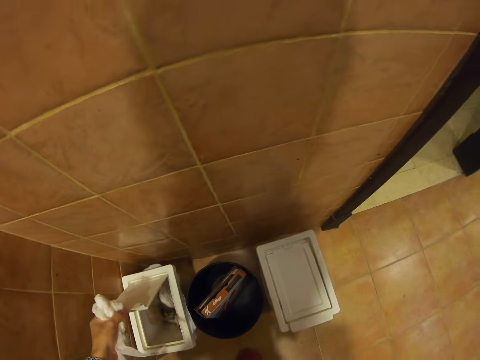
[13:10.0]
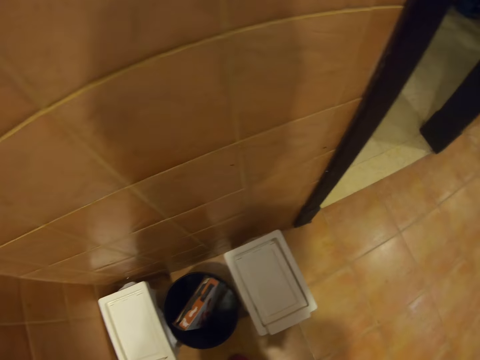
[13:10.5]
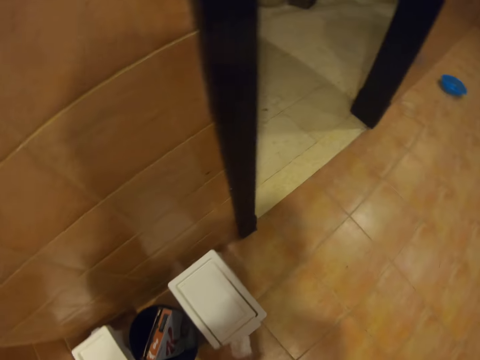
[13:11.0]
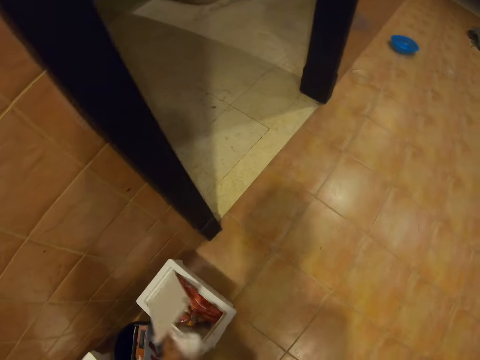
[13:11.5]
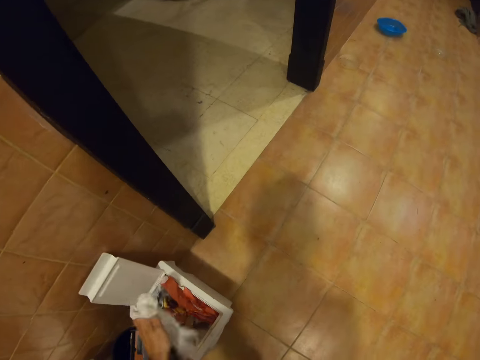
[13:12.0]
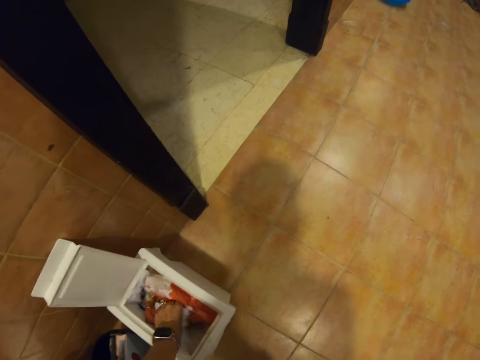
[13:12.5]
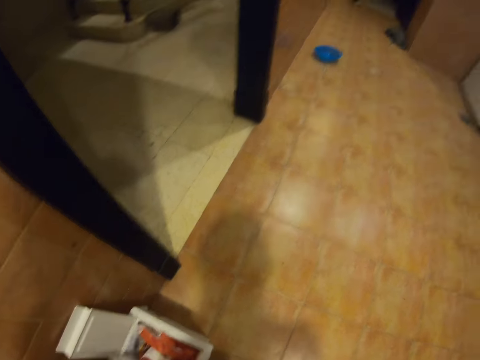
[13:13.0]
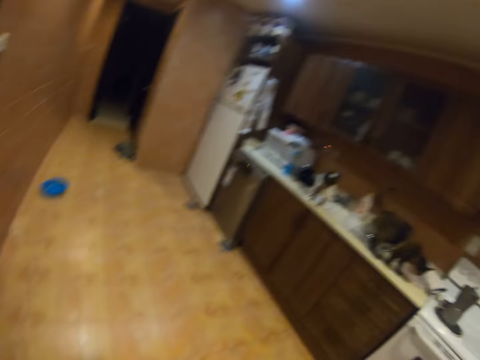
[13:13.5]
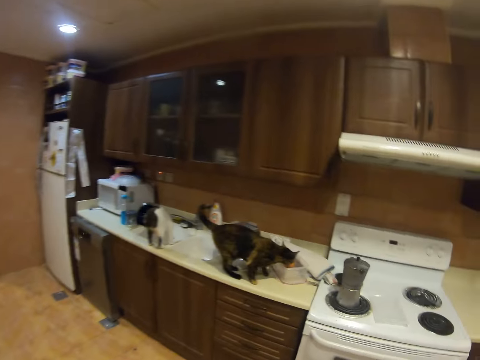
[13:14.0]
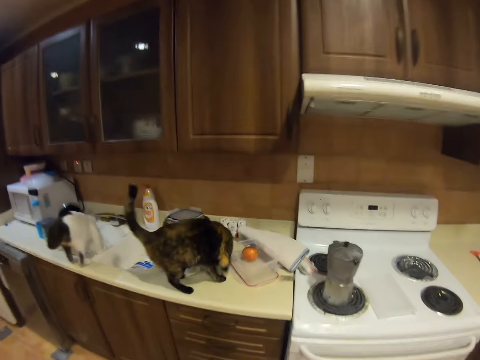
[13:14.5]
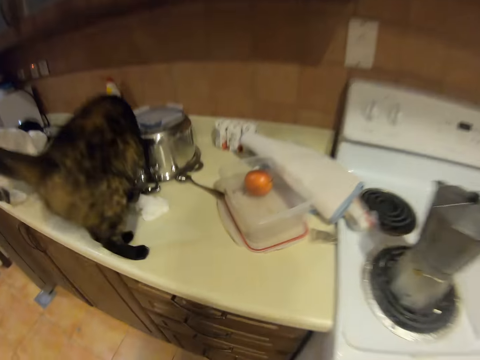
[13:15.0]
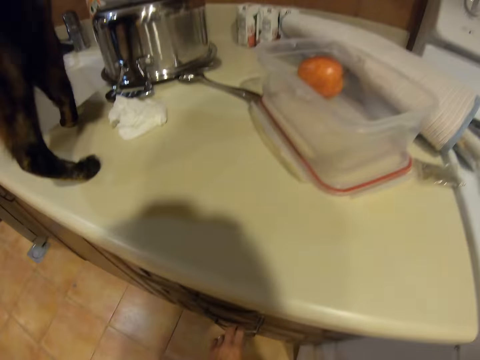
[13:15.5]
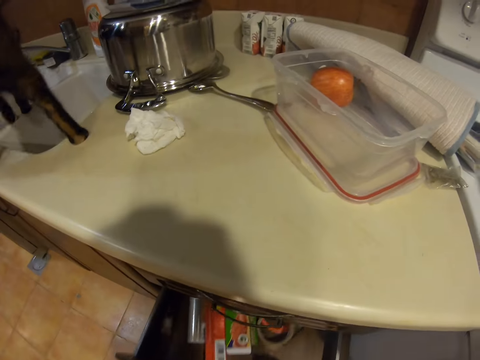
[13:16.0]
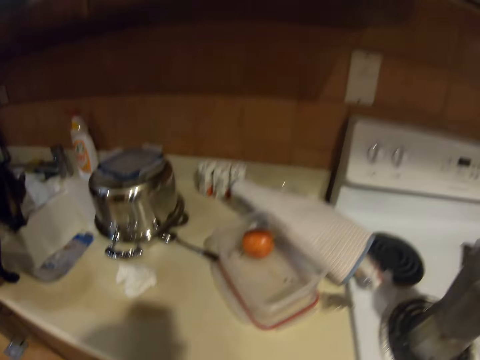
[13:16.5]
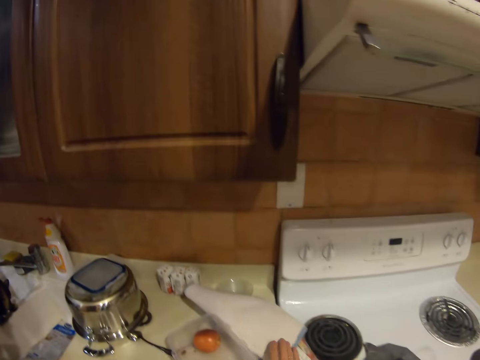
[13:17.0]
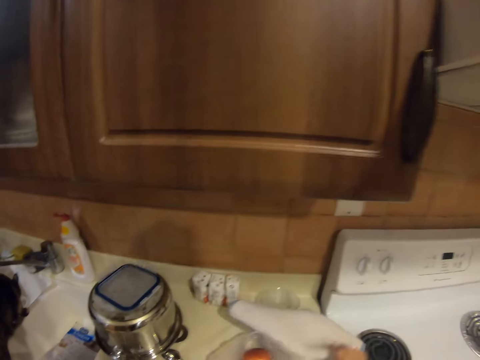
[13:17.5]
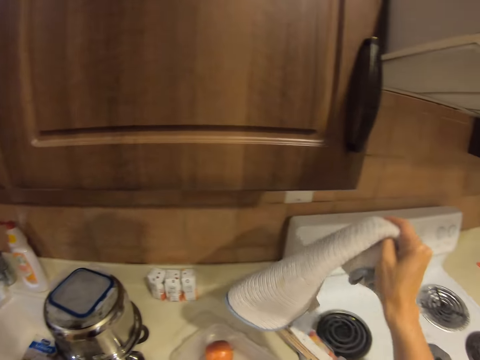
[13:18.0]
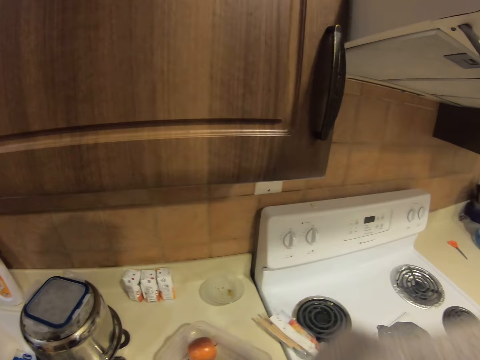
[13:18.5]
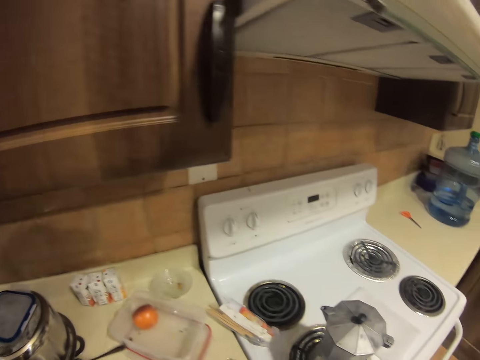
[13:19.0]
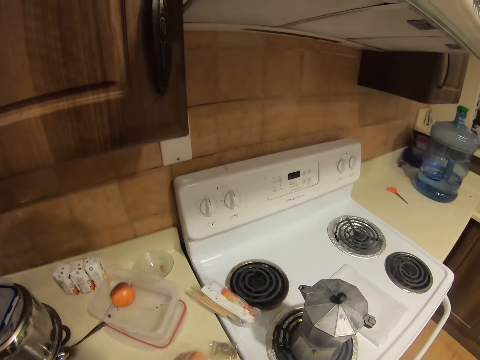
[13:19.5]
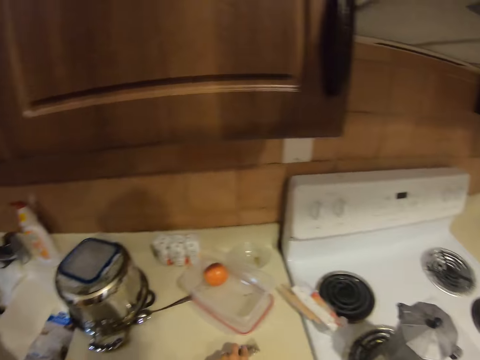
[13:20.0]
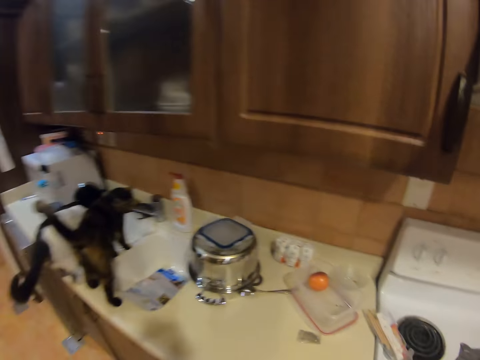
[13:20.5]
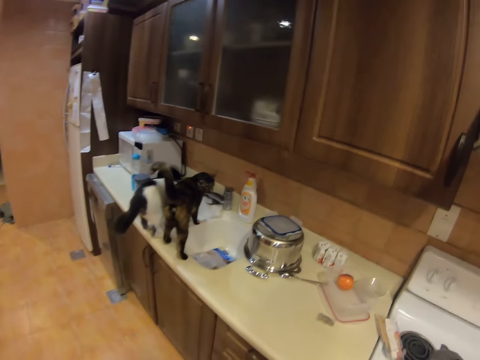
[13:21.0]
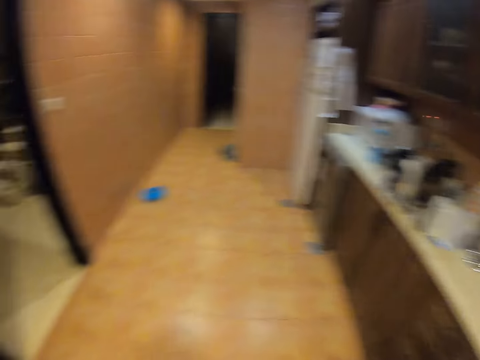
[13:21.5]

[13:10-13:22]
The camera wearer opens the dustbin. He throws some rubbish in the dustbin and closes the dustbin with his left hand. He opens another dustbin. He puts rubbish in the dustbin. He opens a kitchen drawer. He picks a hand towel from the kitchen table. He moves the bowl.

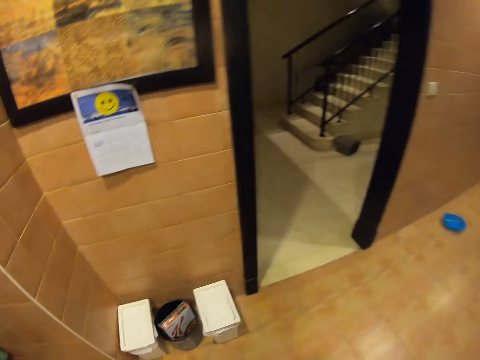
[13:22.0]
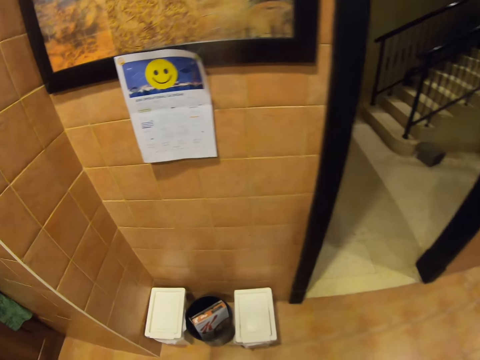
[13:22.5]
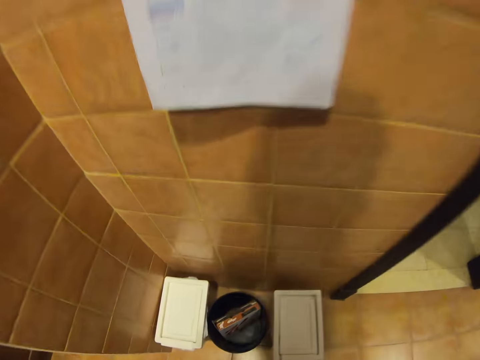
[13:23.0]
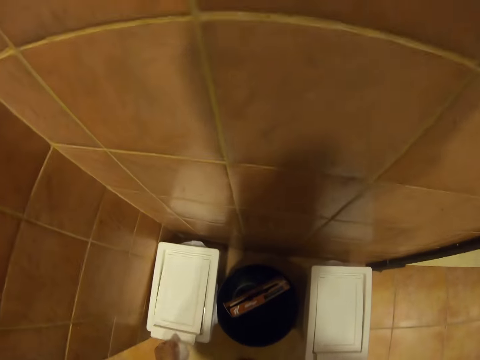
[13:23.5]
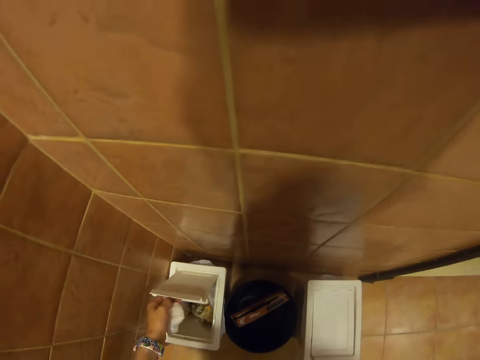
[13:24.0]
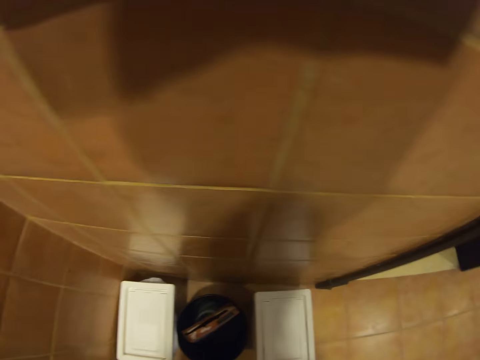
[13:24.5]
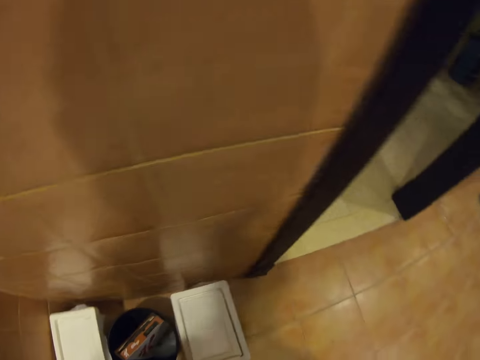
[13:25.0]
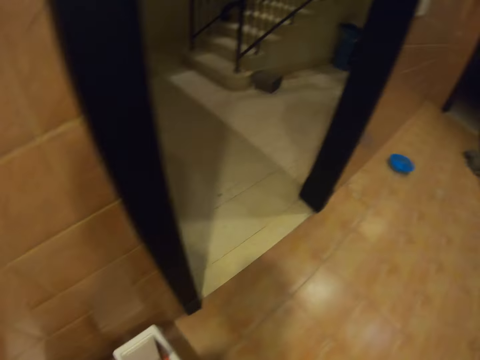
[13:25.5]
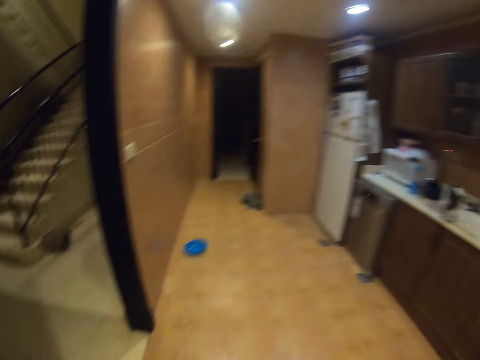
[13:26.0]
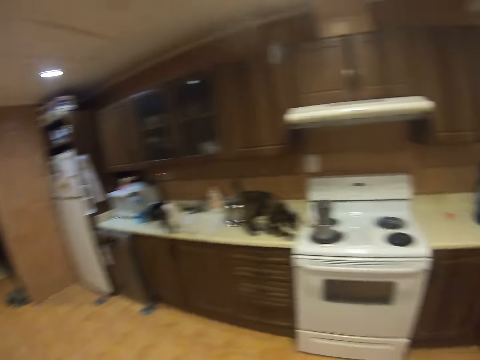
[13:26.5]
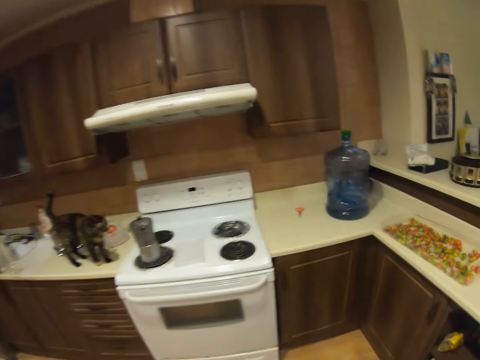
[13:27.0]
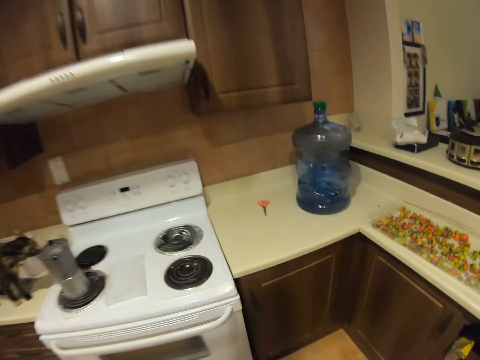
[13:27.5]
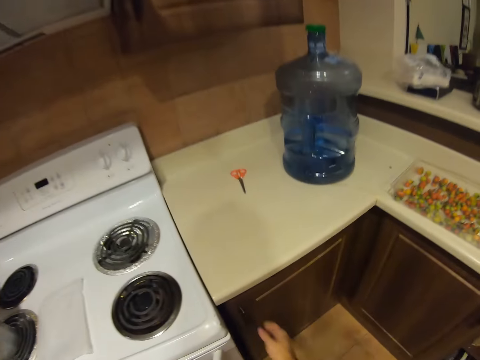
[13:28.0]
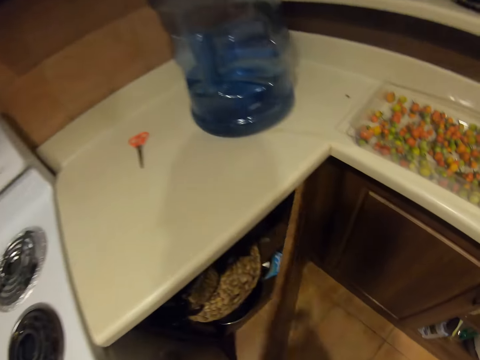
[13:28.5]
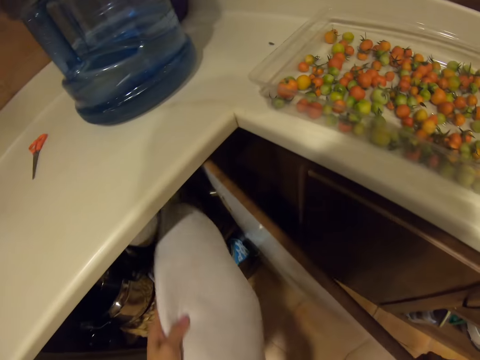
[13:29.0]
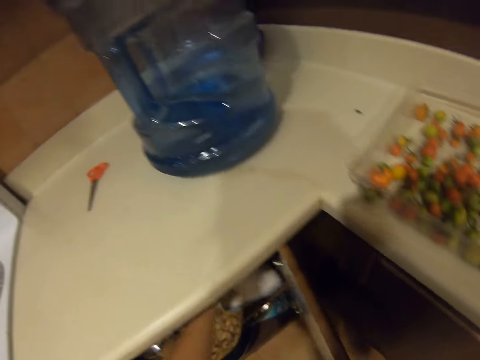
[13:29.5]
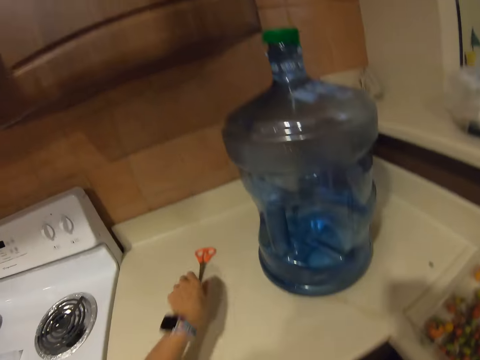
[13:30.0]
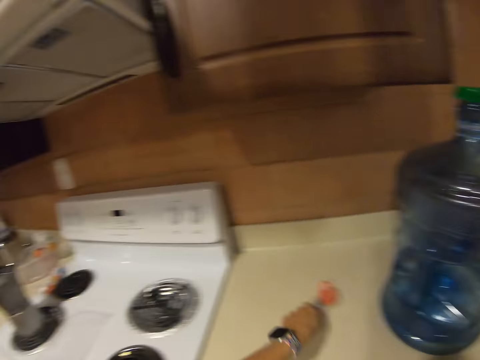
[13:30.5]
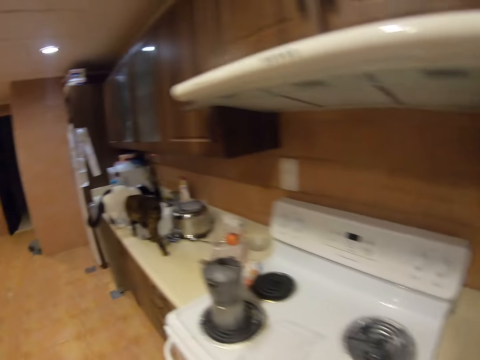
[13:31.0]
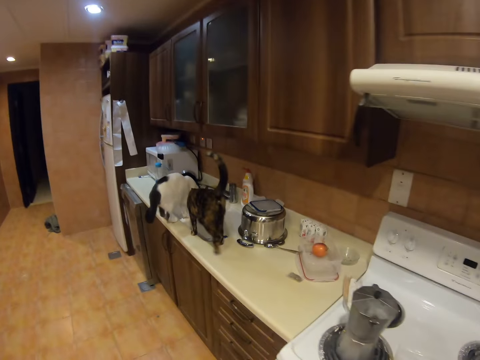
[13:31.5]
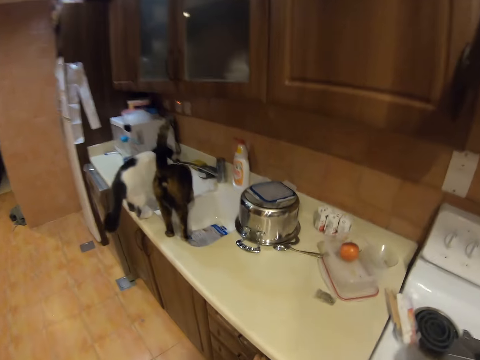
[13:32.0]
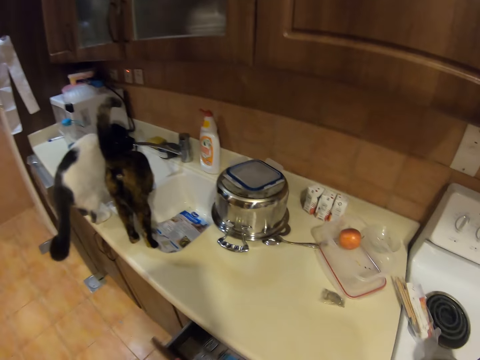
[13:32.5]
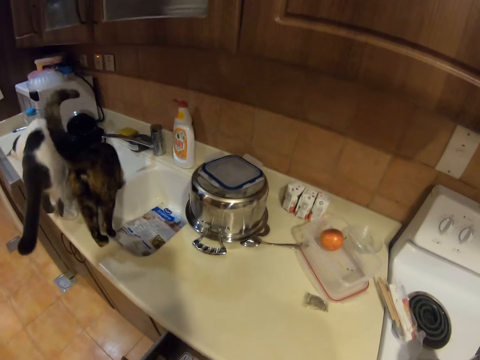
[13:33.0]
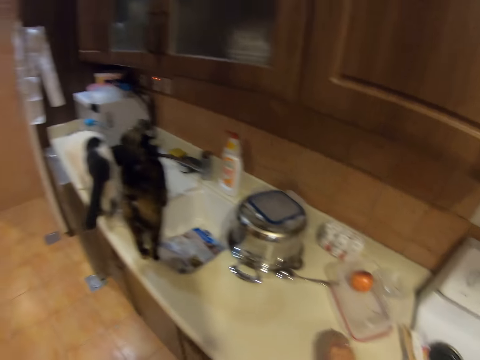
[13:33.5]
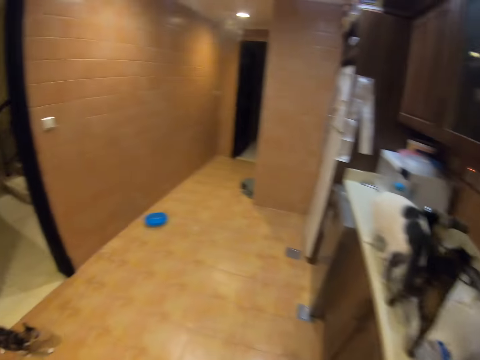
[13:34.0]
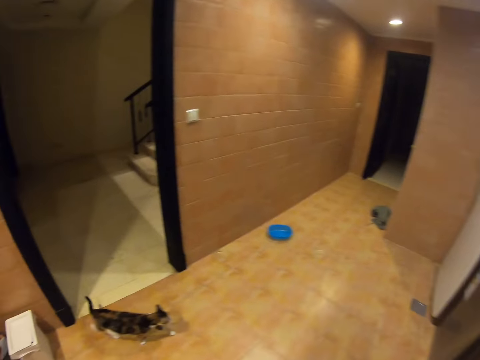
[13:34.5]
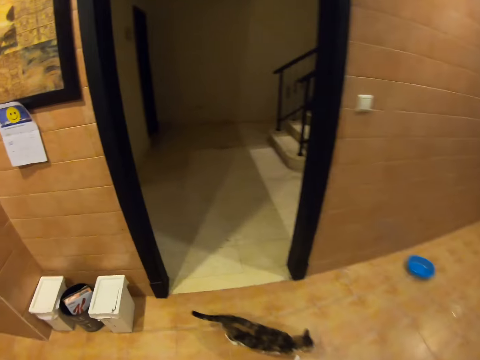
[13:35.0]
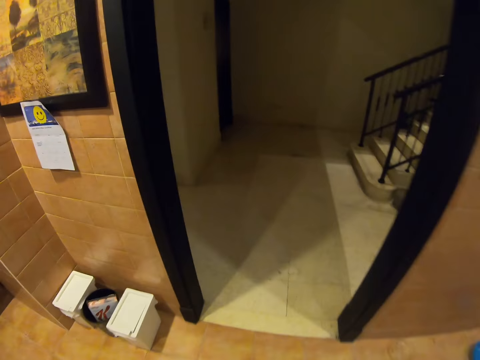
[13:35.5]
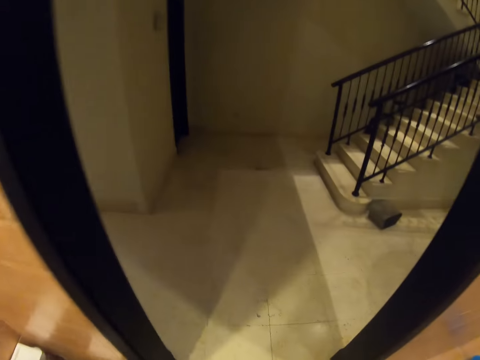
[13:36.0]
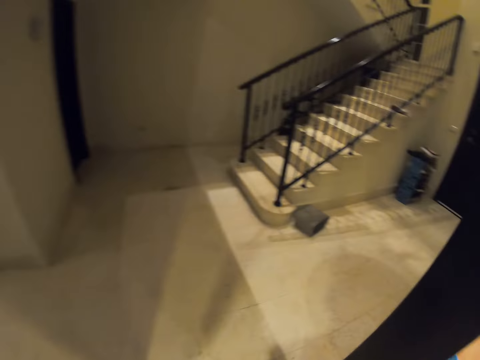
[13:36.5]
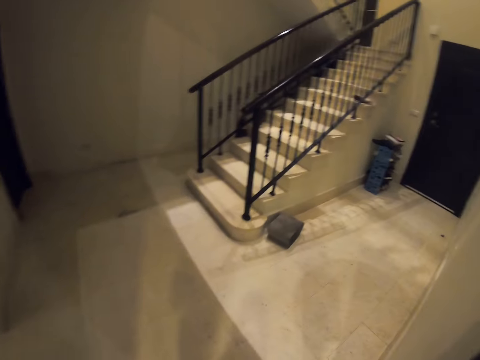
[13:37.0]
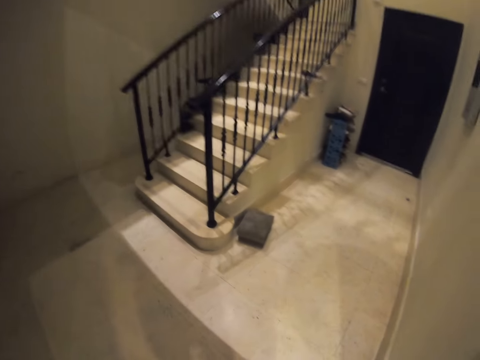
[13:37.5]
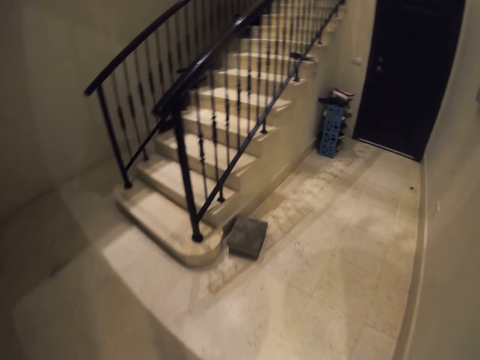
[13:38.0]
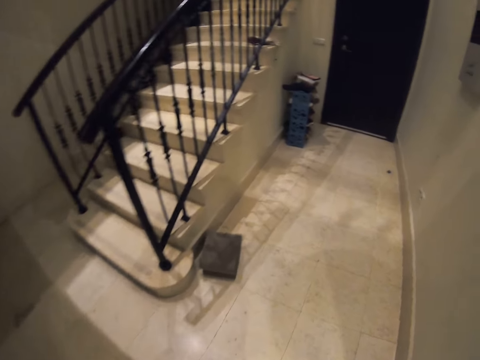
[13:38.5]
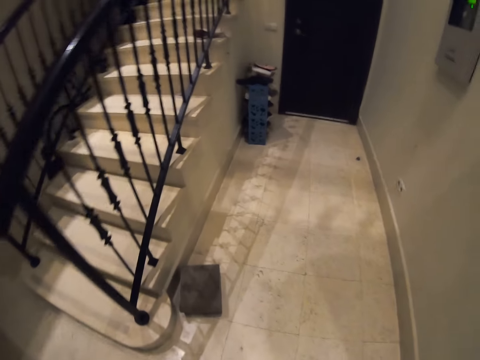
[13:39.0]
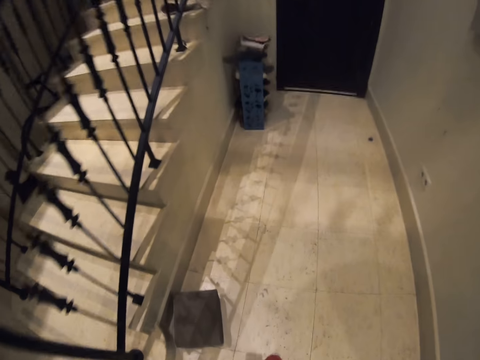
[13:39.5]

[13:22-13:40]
The camera wearer opens a dustbin with his left hand. He closes the dustbin. He opens the kitchen cabinet. He puts the hand towel in the cabinet. He picks up the scissors from the table. He walks out of the kitchen.
